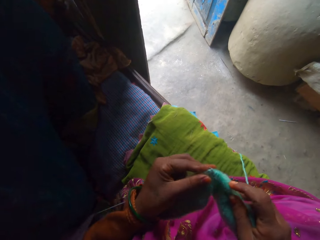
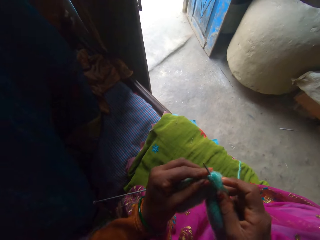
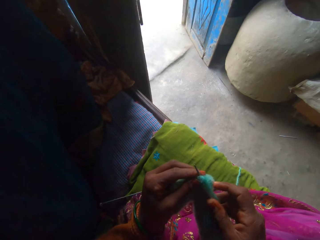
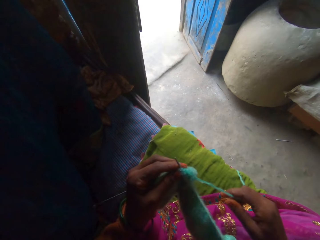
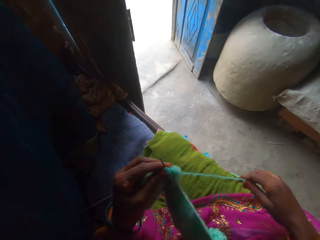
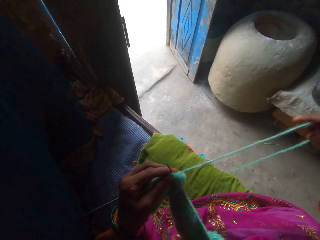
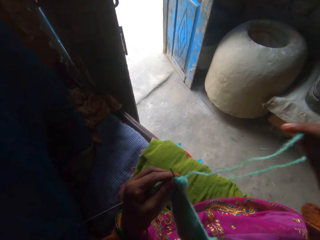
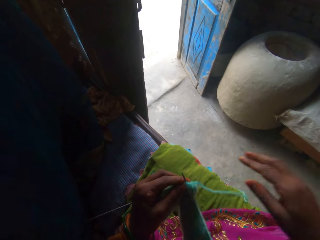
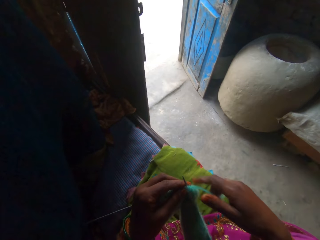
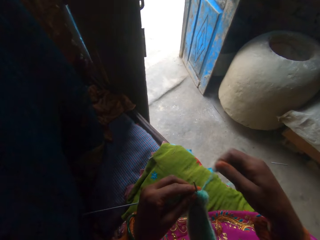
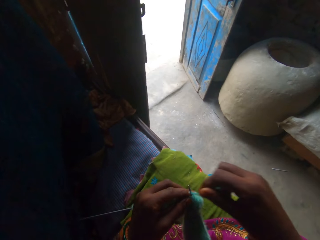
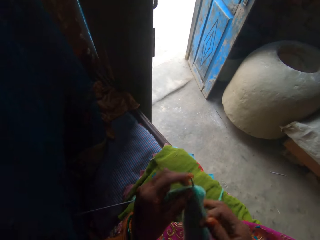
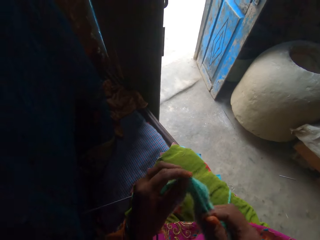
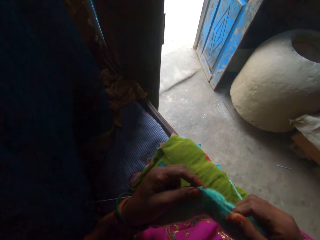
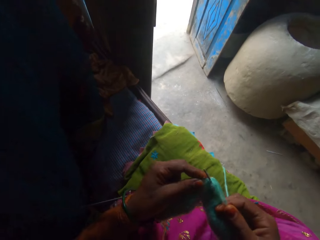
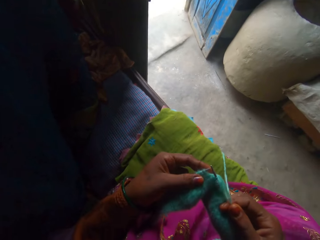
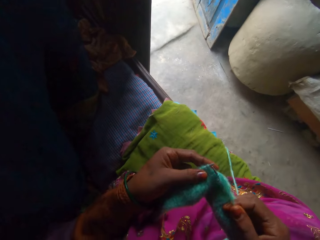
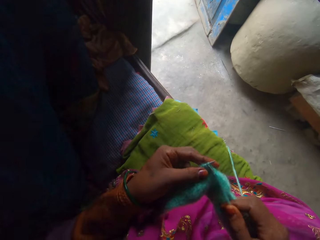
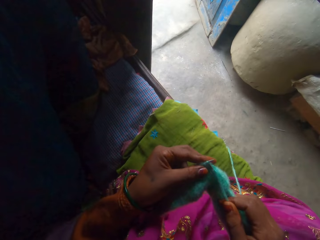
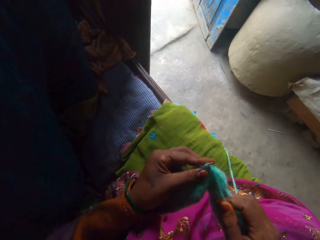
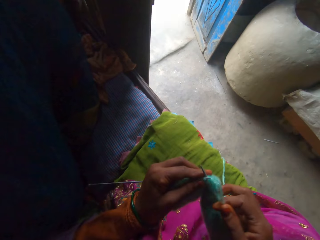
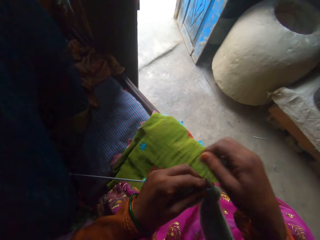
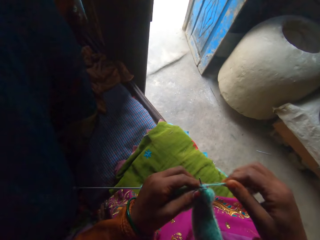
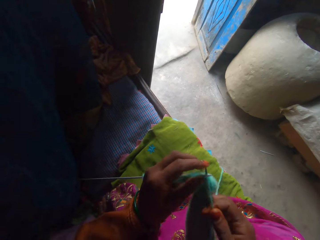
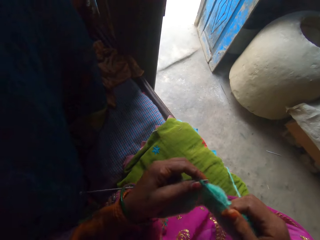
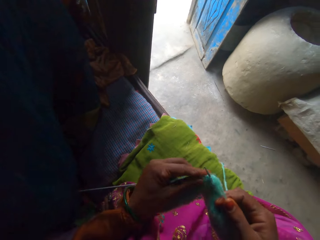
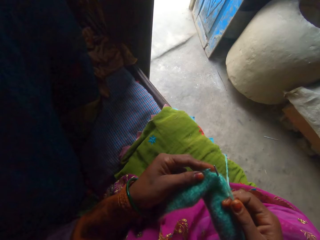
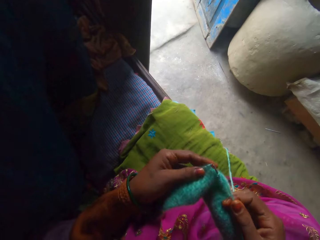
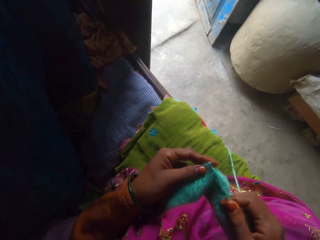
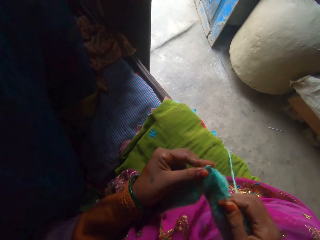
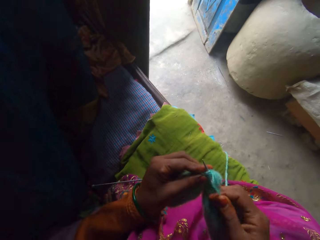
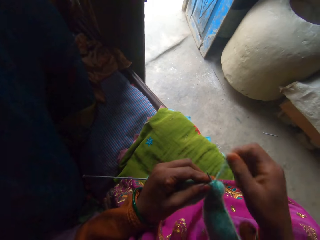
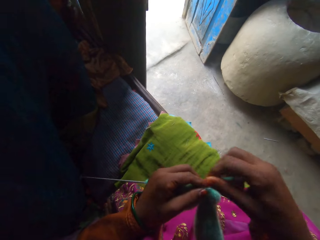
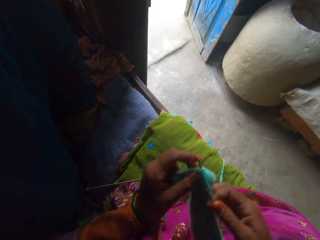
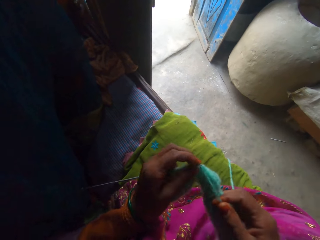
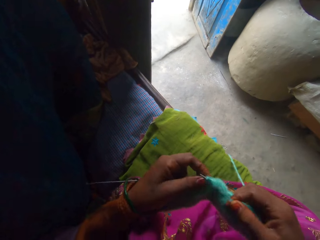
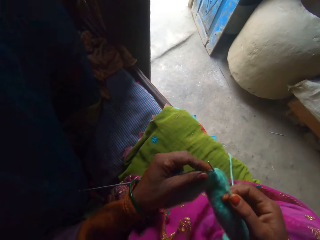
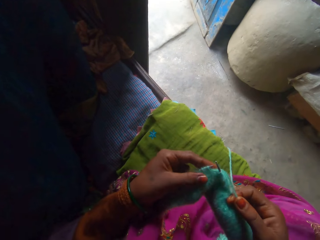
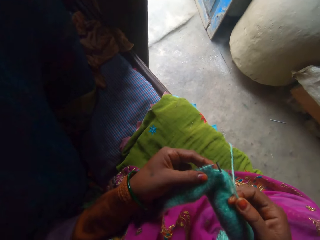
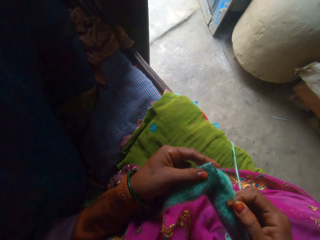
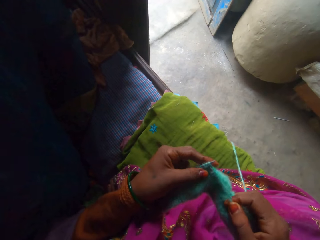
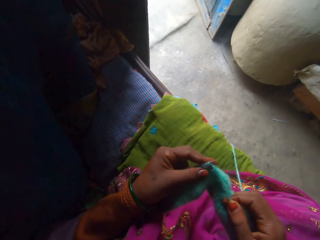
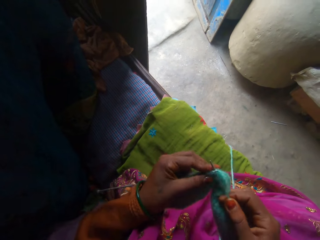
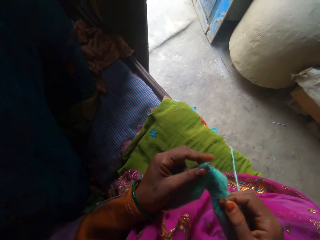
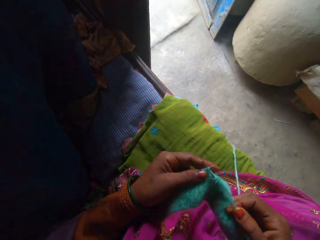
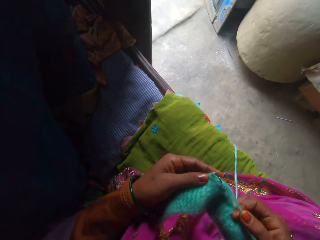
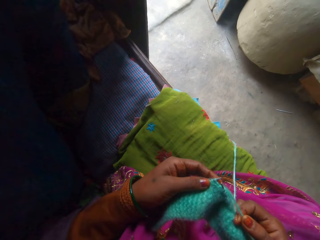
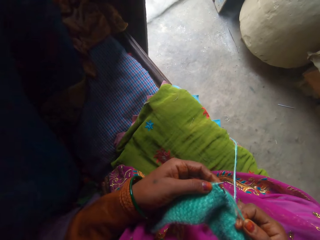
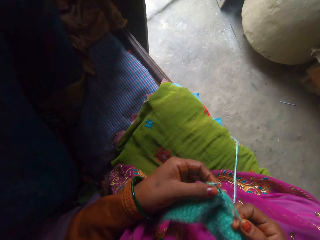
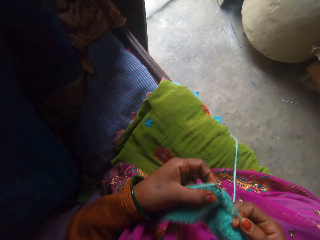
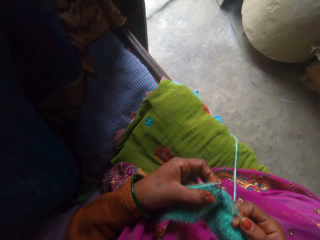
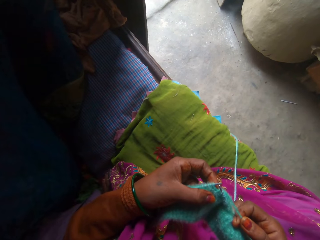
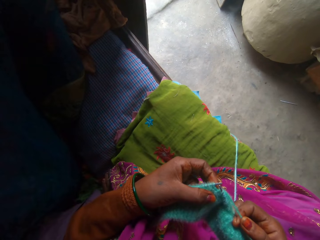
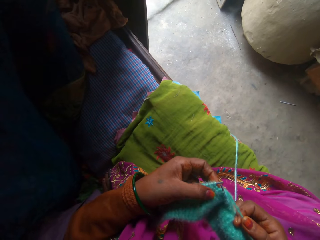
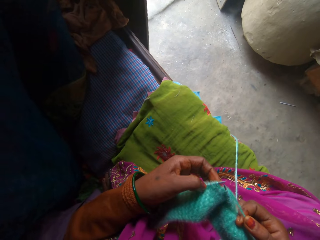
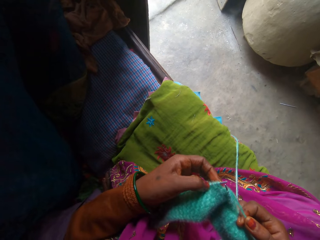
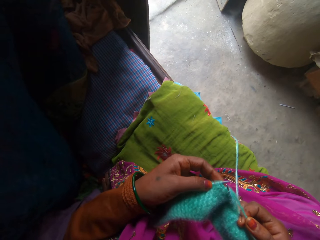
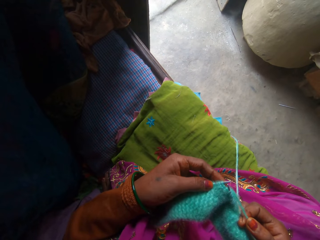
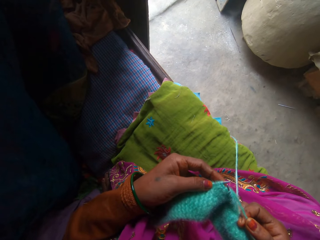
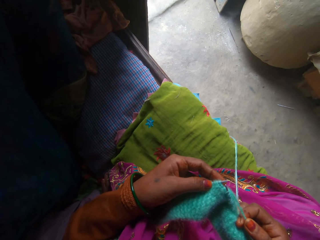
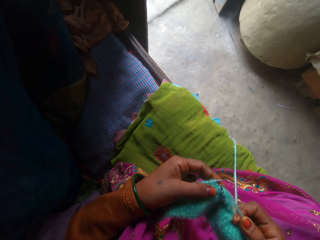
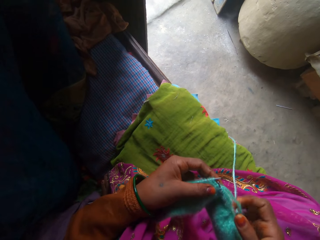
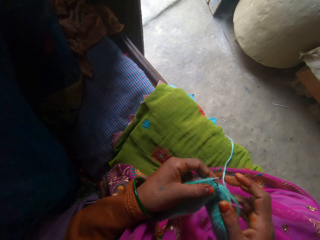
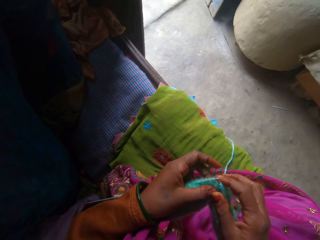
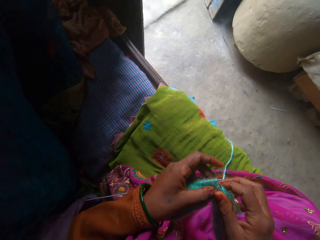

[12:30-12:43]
The camera wearer knits the fabric using the knitting needle. They adjust the yarn. They knit the fabric using the knitting needle. They adjust the yarn. They knit the fabric using the knitting needle. They adjust the yarn. They knit the fabric using the knitting needle. They adjust the fabric.

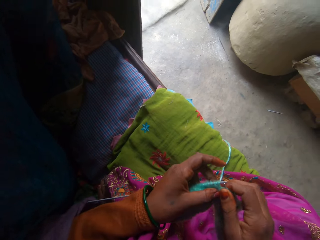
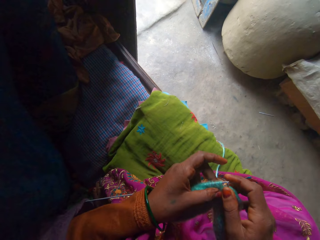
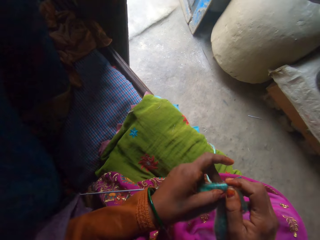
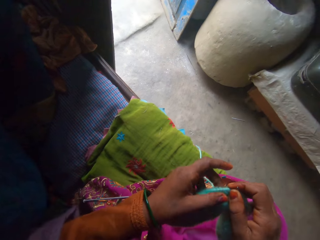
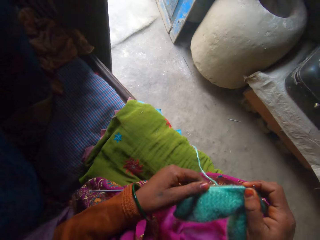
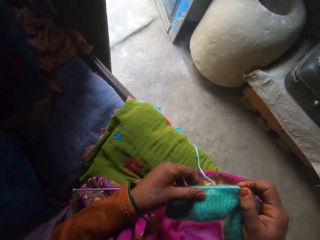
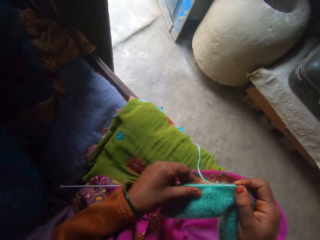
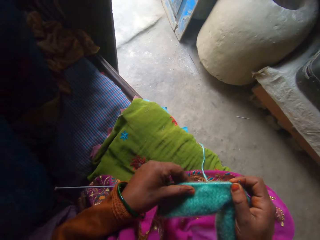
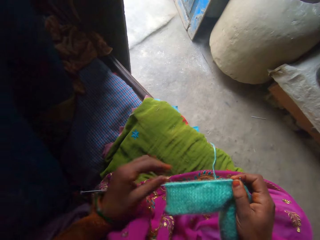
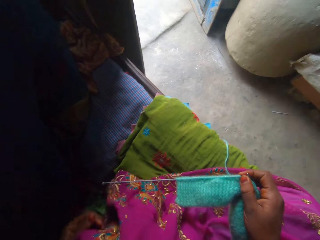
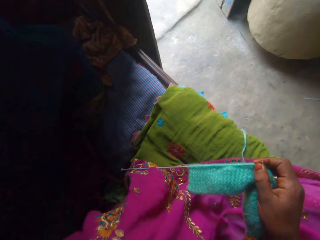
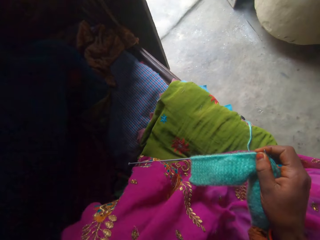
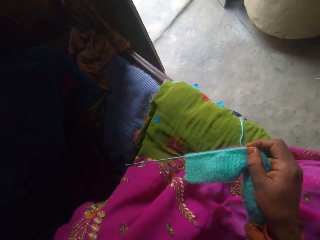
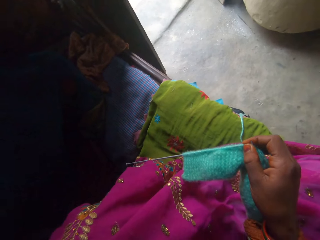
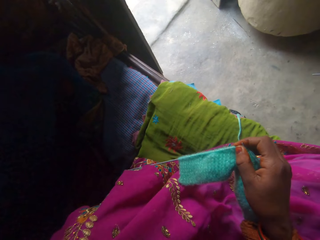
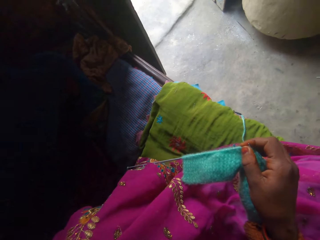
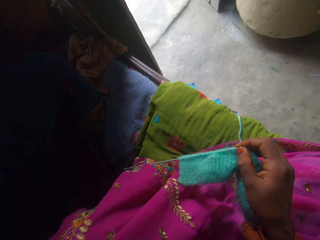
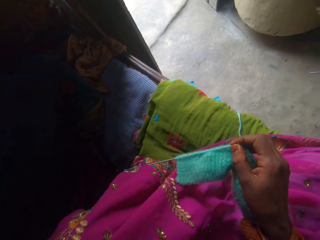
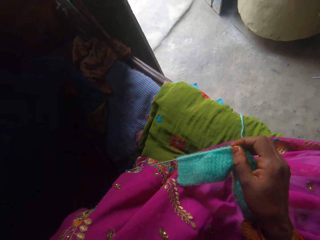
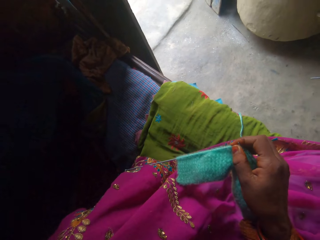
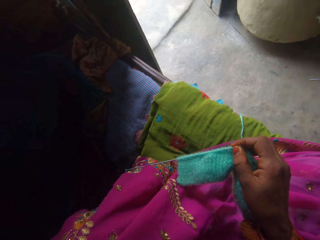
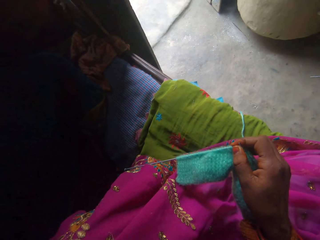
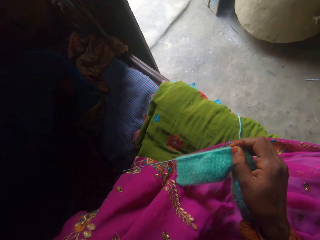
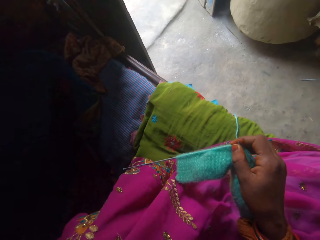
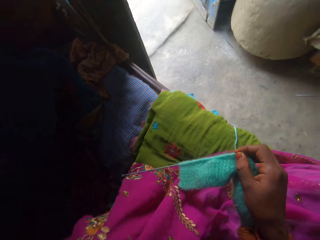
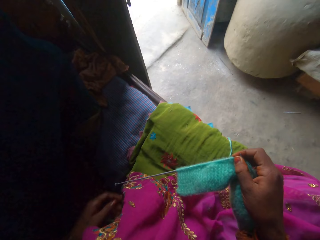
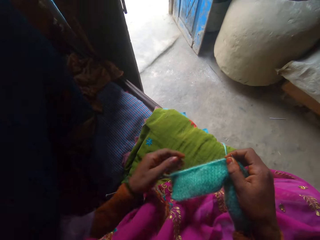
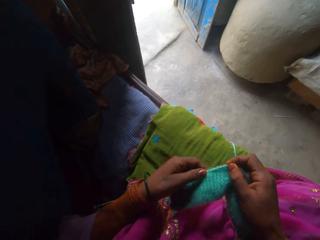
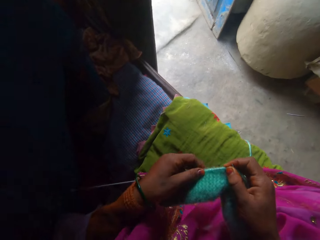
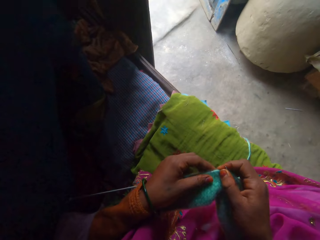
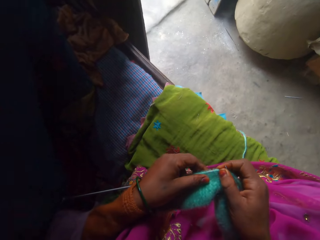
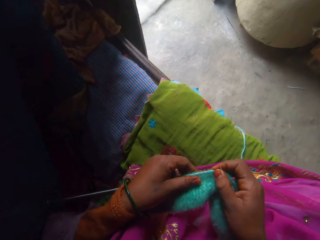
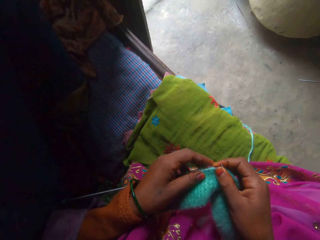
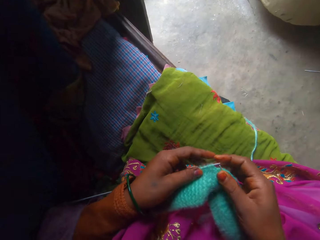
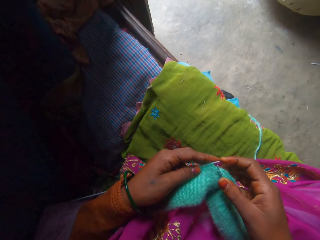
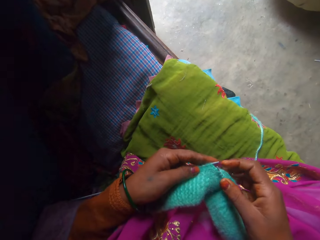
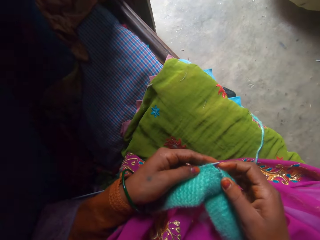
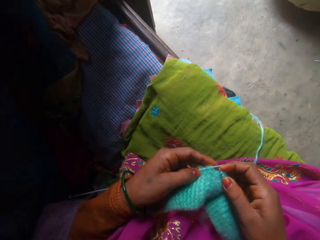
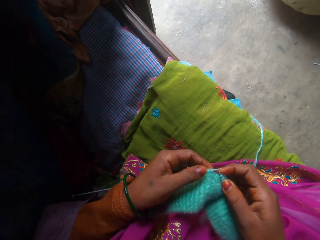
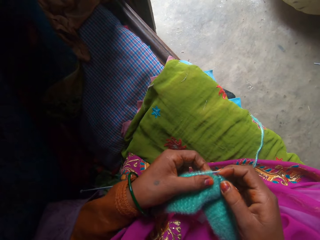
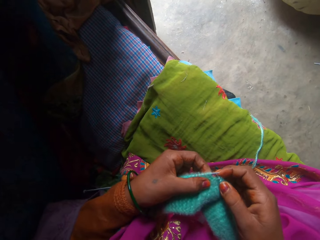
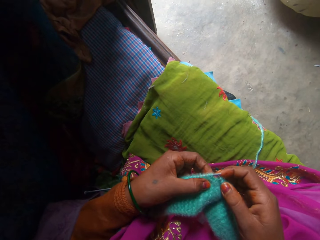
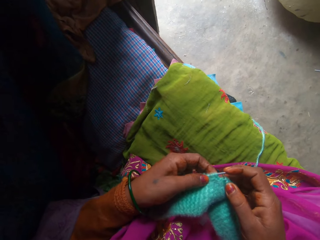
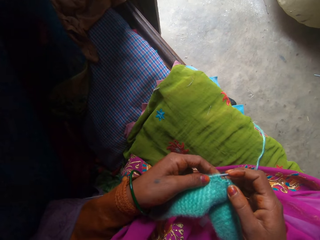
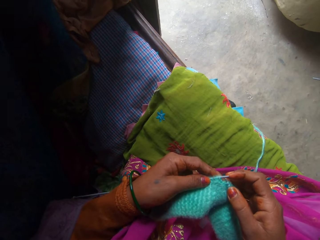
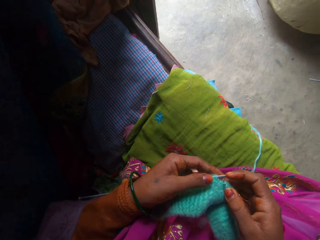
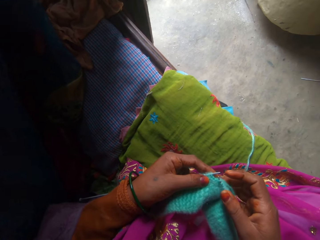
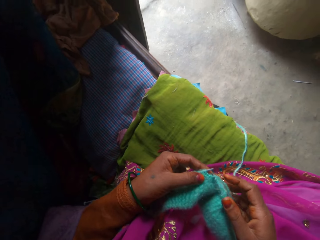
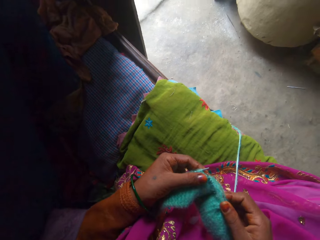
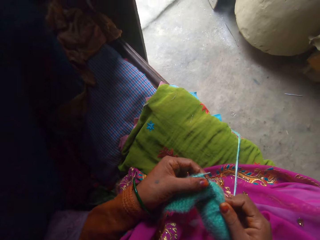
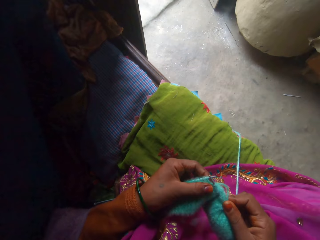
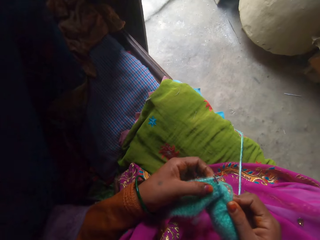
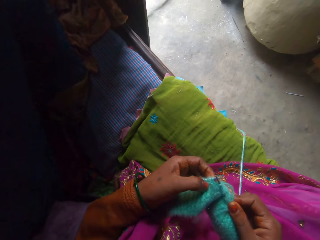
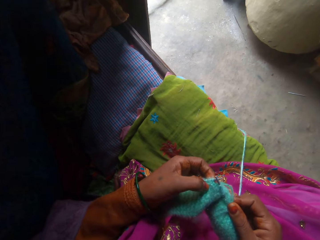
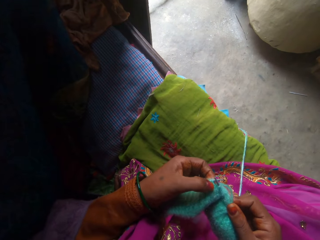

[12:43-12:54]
The camera wearer removes the left hand from the fabric. They hold the fabric with the left hand. They adjust the fabric.
